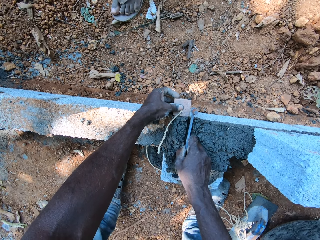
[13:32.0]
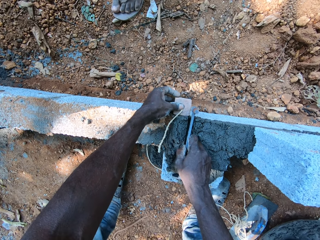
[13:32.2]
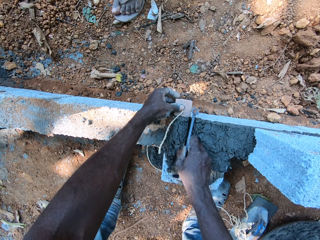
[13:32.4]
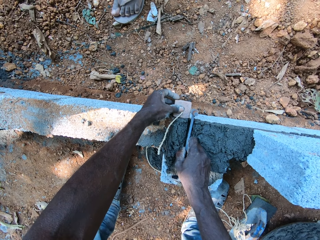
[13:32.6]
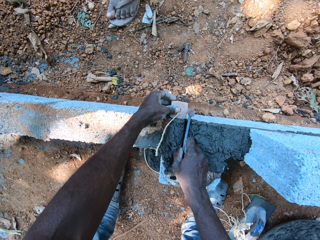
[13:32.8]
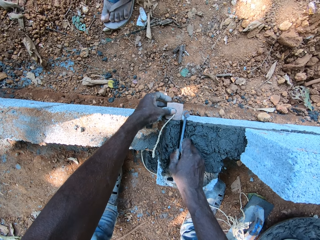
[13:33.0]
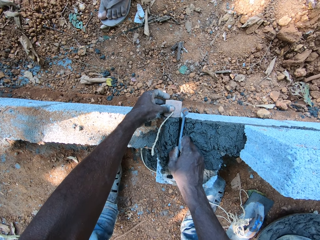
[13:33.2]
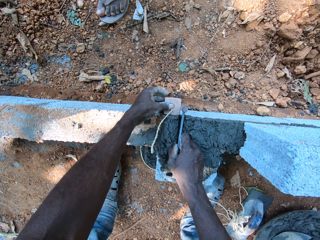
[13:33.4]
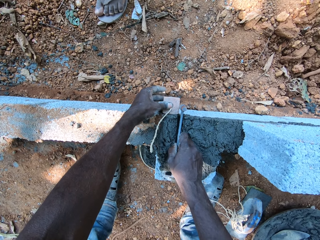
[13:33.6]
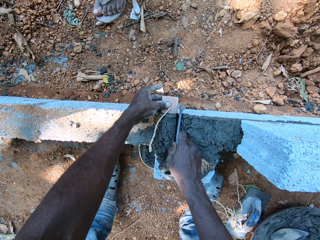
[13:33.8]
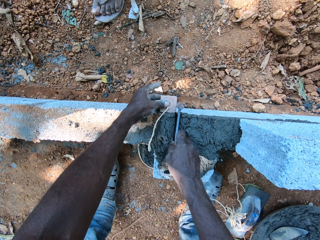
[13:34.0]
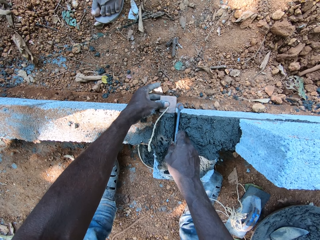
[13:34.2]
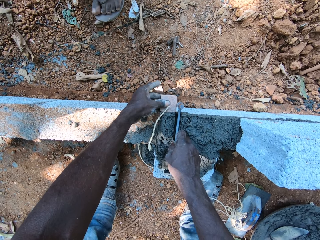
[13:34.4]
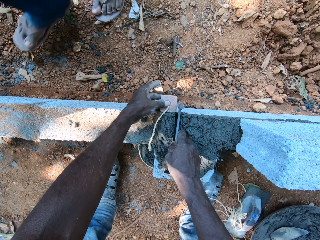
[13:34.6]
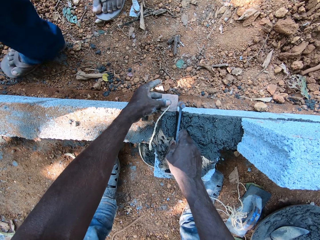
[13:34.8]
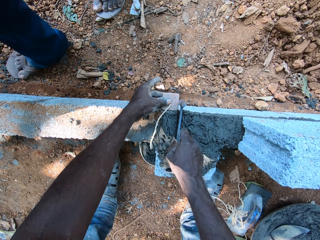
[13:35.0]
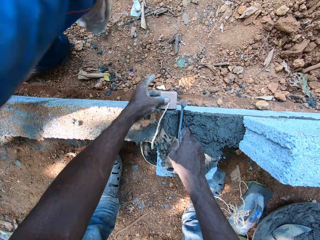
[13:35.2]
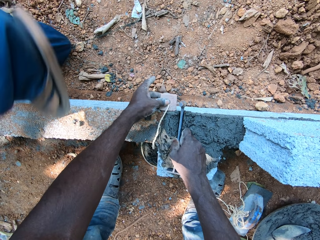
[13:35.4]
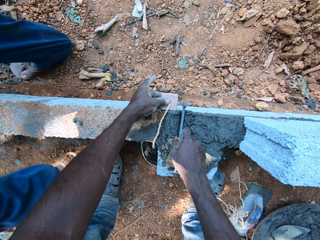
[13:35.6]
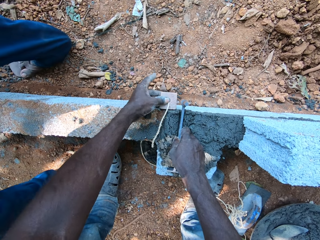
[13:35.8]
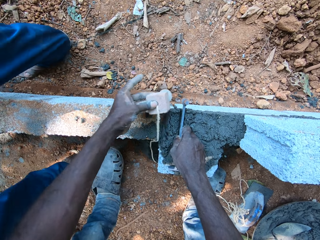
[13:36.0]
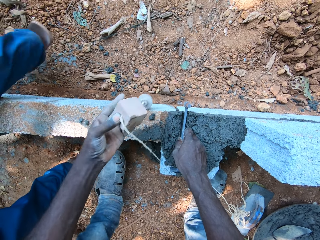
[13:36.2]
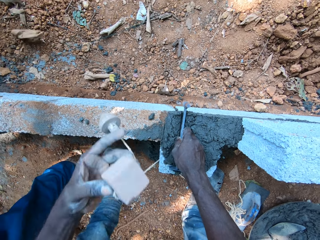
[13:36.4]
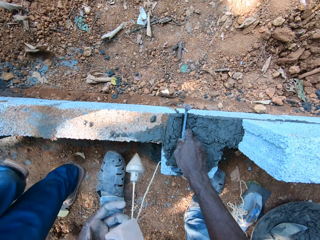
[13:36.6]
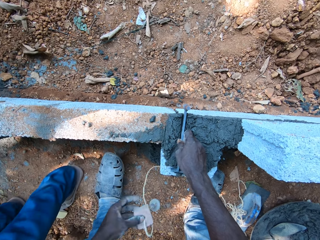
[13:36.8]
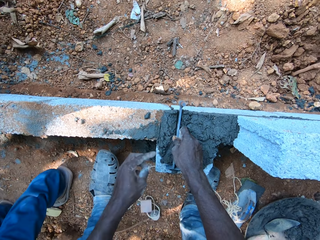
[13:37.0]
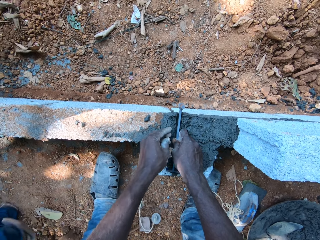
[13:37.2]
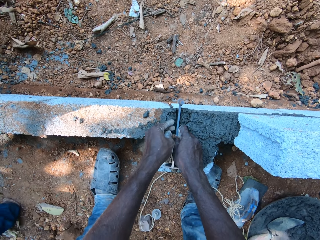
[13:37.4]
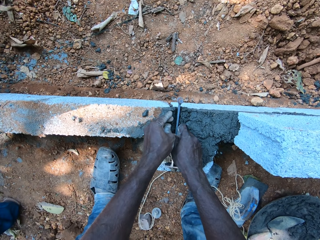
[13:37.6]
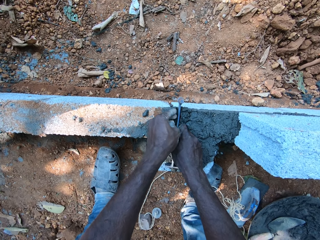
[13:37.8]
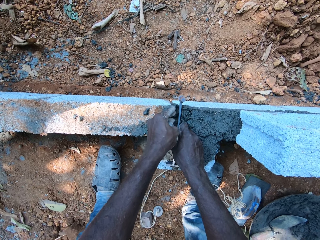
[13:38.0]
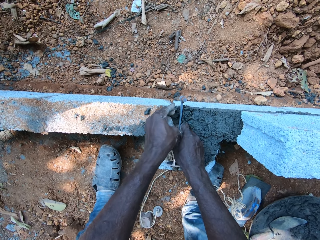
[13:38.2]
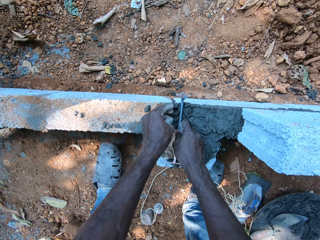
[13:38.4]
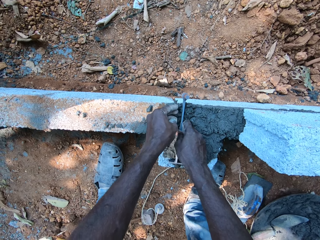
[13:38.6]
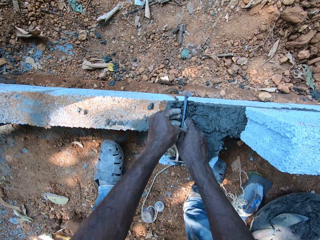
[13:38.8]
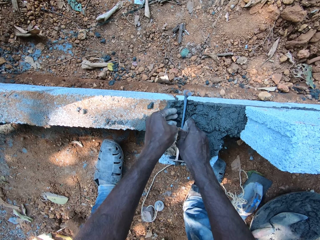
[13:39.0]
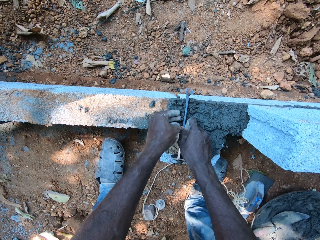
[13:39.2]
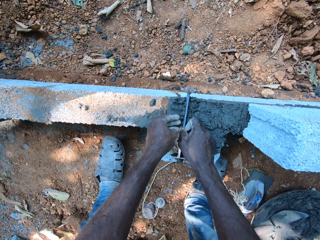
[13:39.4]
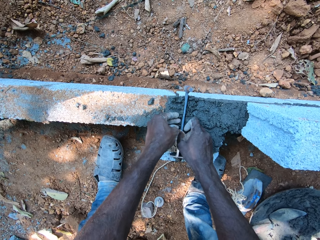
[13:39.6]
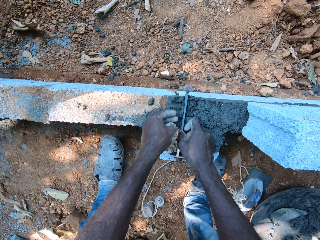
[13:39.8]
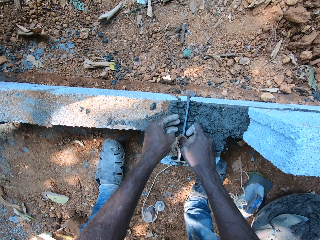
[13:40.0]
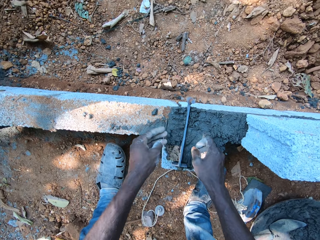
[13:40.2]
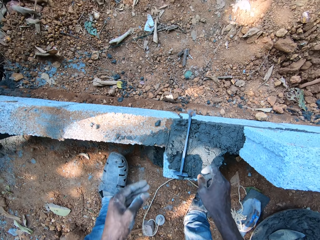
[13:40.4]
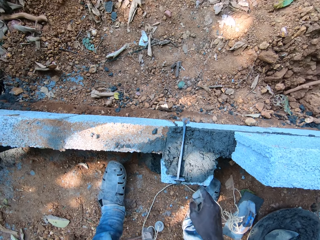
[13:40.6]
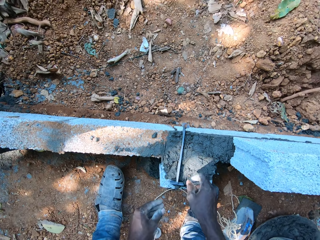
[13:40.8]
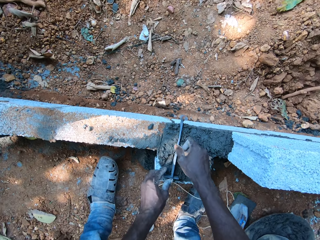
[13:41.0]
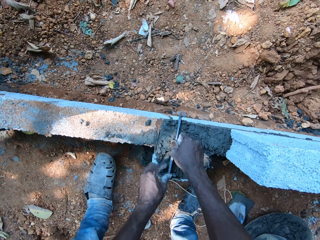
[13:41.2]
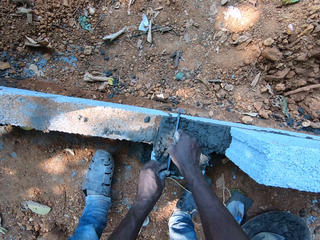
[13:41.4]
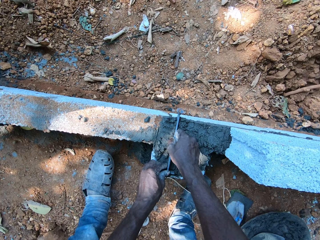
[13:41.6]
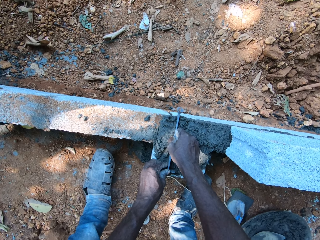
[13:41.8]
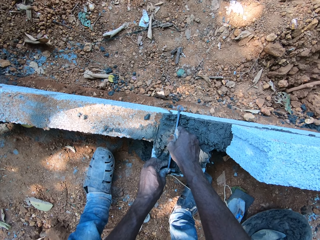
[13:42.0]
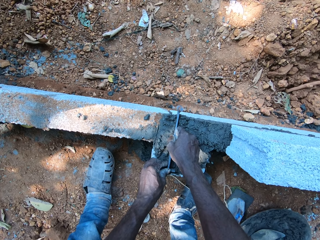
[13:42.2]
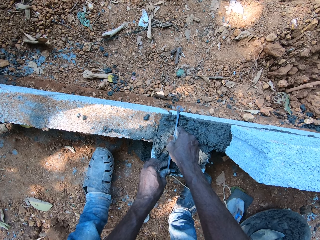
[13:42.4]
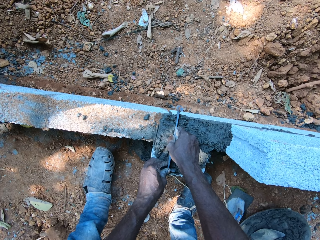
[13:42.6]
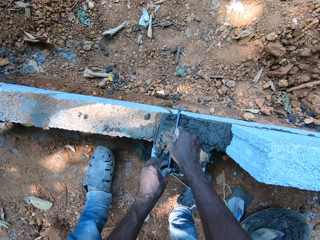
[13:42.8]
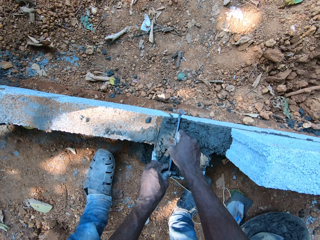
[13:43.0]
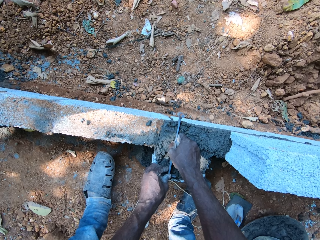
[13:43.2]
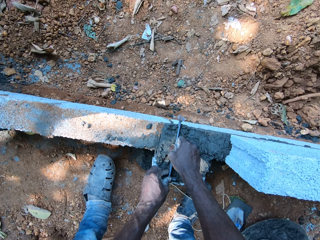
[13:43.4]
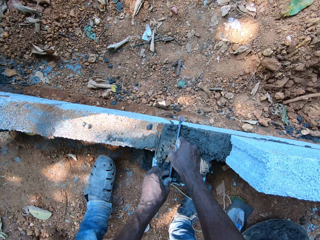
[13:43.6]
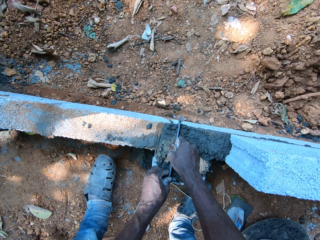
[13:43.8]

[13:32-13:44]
The camera wearer drops the plumb bob on the floor with his left hand. He presses the mortar on the concrete block with his left hand. He taps on the cement with the hand. He presses down the gauge rod on the concrete block with both hands.

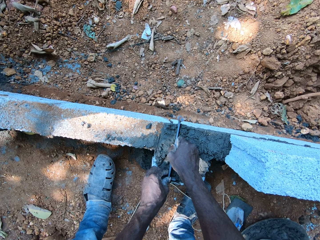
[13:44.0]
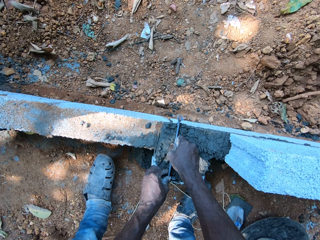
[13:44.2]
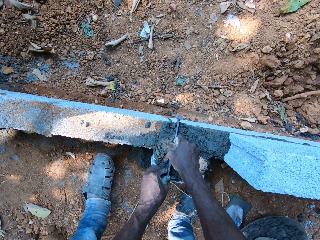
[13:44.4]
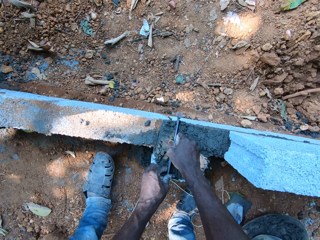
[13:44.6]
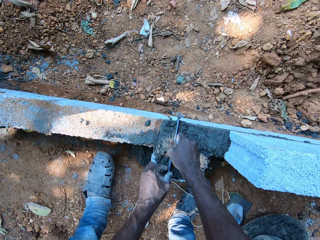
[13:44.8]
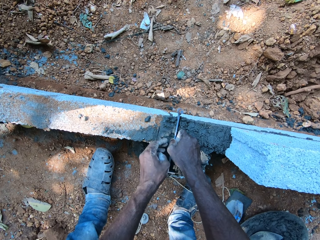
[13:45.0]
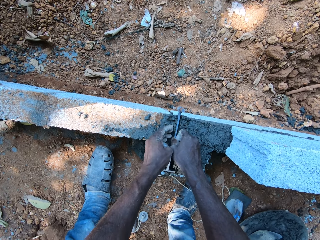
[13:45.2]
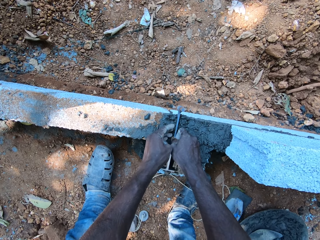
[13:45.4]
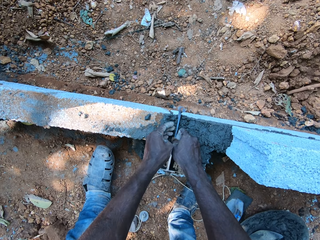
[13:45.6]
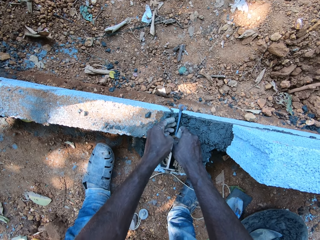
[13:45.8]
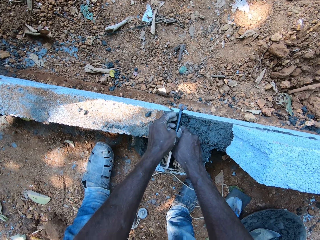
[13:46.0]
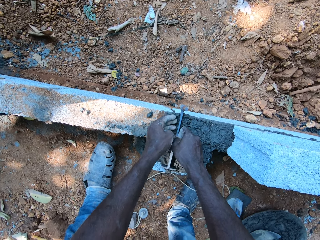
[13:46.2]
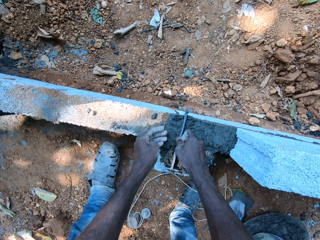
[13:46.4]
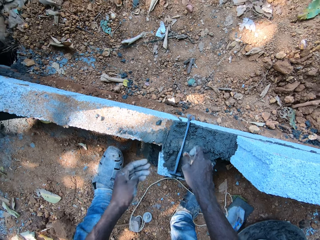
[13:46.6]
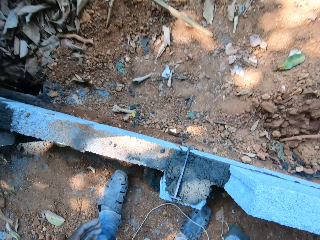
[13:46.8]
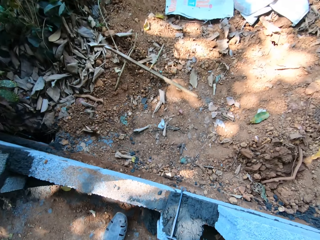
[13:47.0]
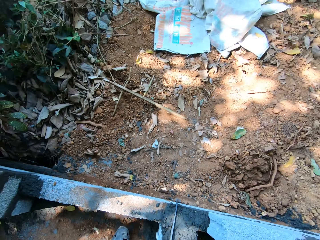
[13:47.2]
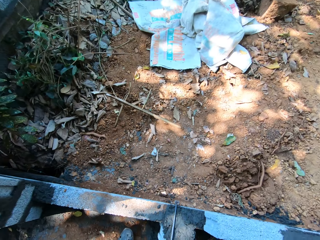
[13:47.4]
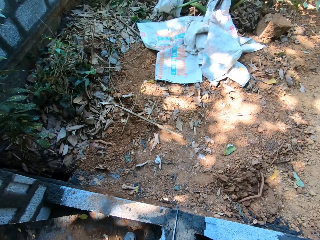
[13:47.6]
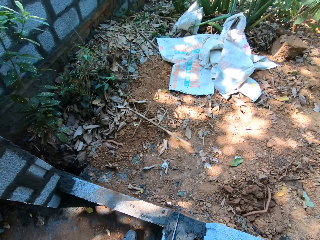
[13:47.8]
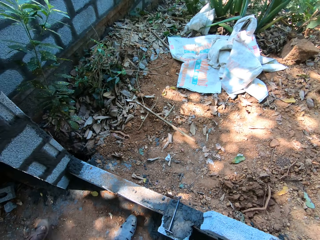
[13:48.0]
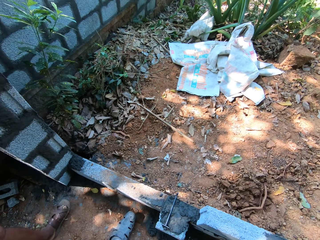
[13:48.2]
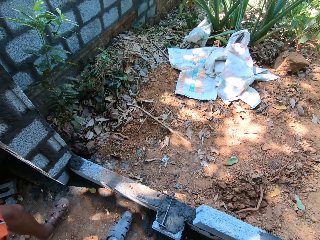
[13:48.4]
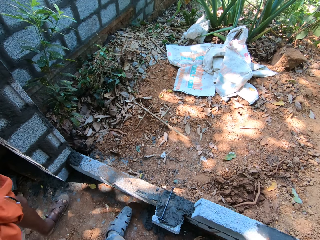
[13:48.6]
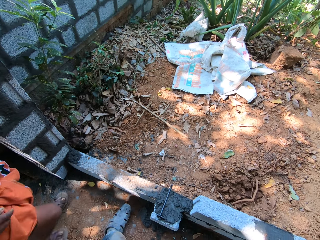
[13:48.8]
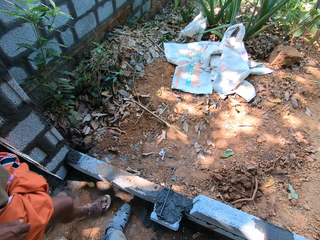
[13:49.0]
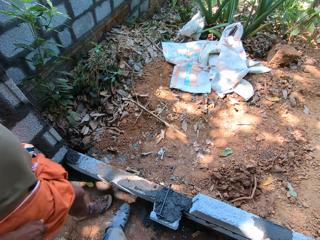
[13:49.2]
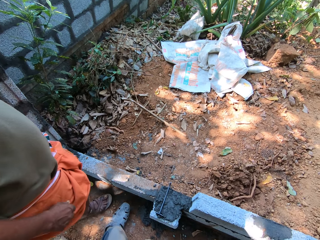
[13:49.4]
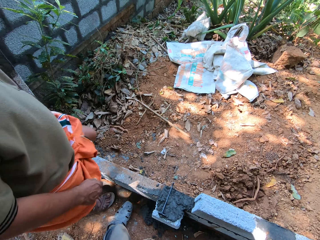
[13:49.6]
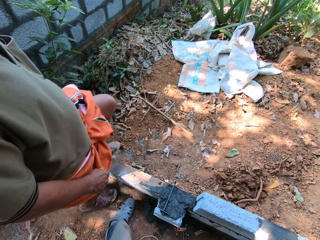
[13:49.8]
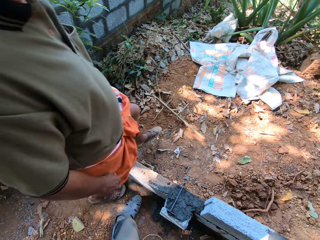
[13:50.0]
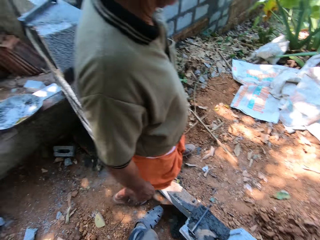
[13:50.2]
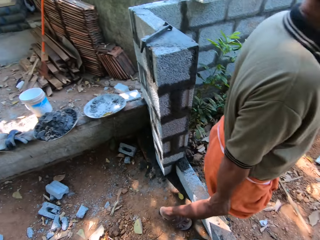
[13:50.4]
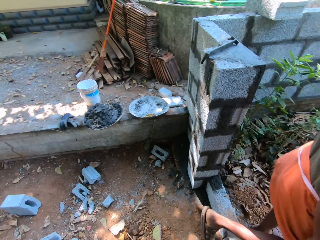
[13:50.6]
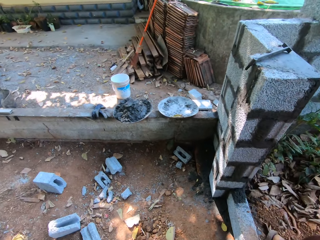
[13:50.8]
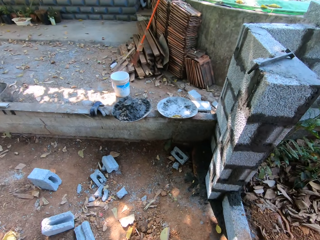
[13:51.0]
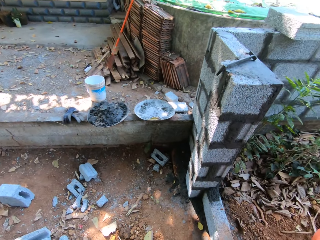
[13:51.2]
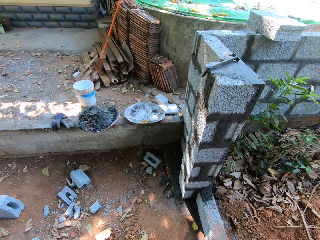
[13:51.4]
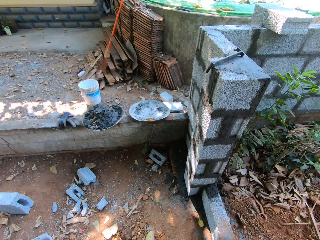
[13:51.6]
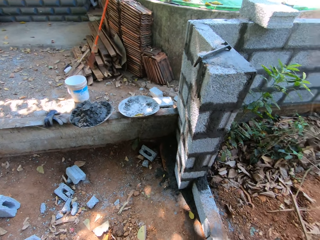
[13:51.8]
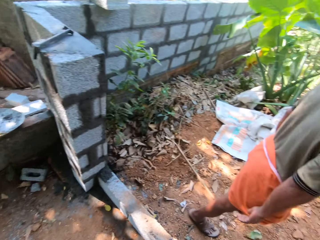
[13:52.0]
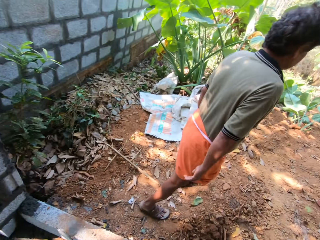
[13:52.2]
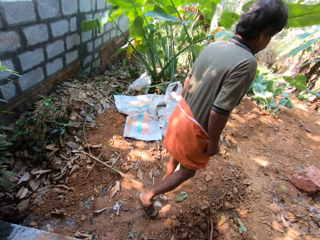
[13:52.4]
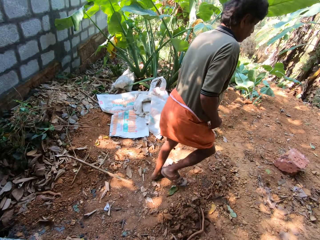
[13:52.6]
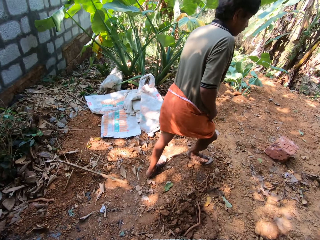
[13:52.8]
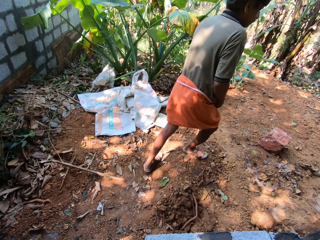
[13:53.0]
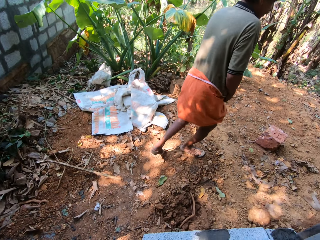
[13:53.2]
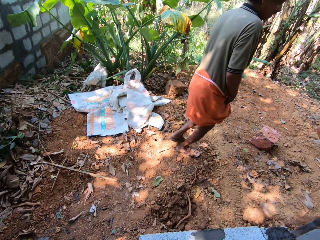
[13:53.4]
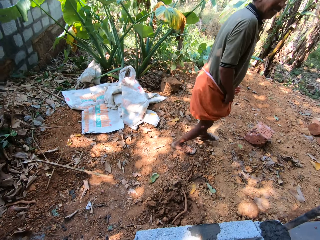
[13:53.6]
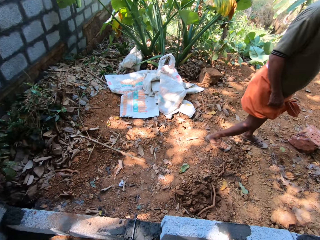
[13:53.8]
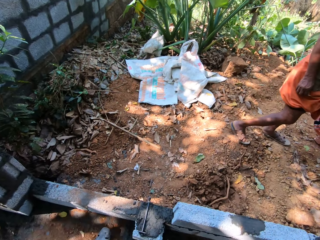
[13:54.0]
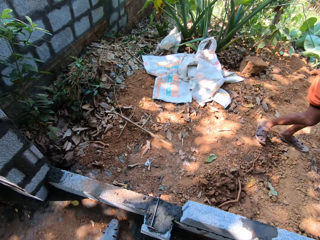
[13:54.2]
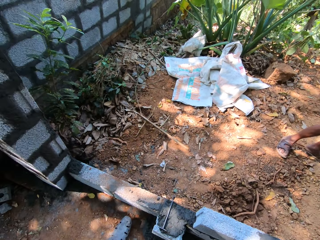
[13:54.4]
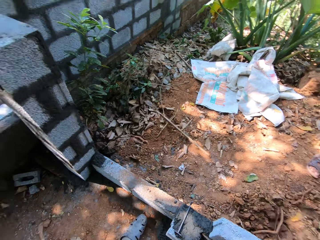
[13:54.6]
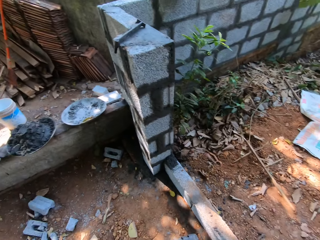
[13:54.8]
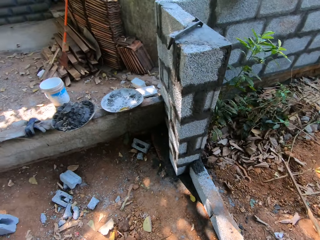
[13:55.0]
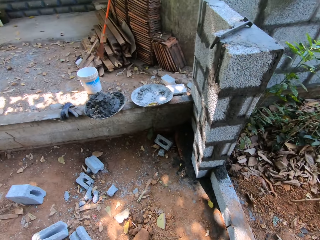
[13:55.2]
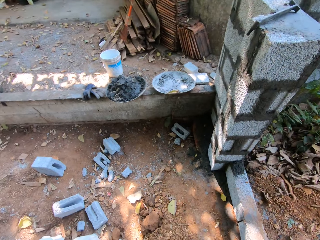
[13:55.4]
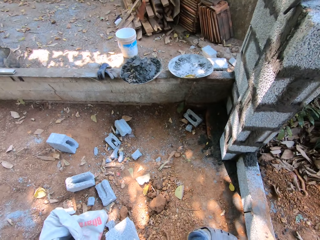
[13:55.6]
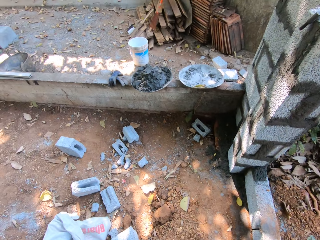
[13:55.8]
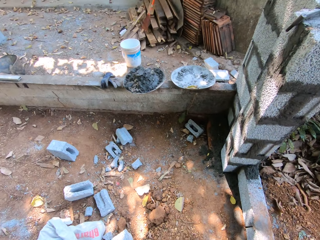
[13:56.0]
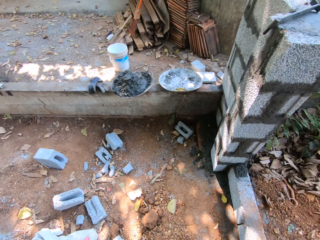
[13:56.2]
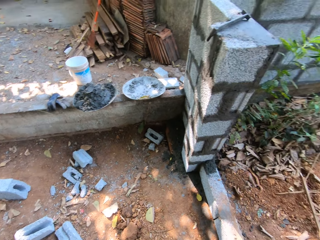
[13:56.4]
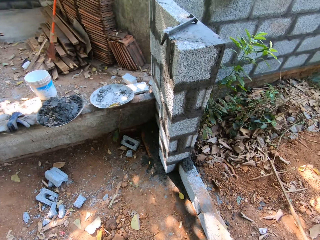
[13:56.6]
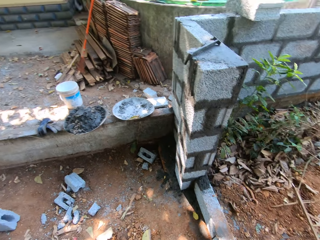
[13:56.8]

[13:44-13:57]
The camera wearer moves concrete beside the wall. A man walks past the camera wearer. The camera wearer looks around the site. They converse with the man. The man converses with the camera wearer.
